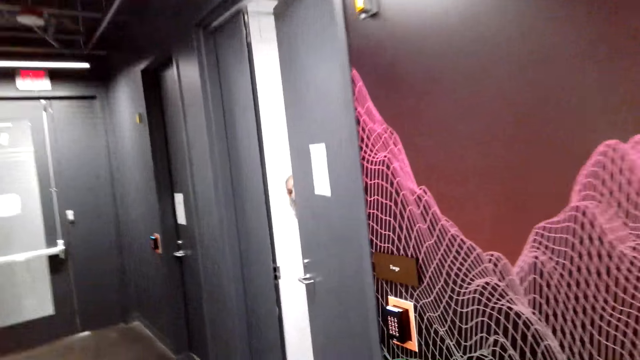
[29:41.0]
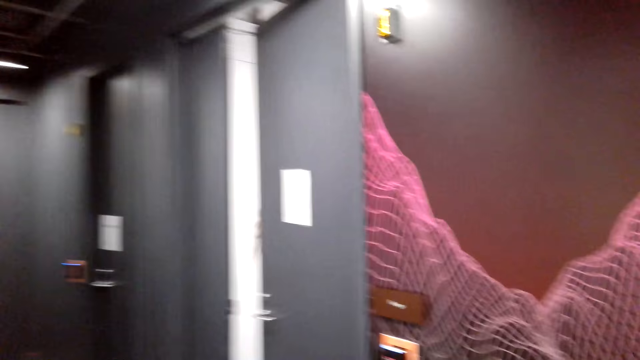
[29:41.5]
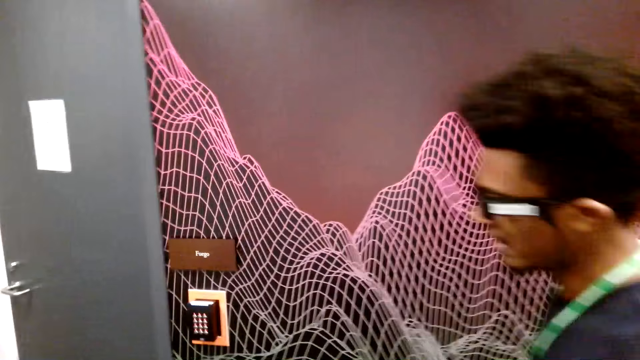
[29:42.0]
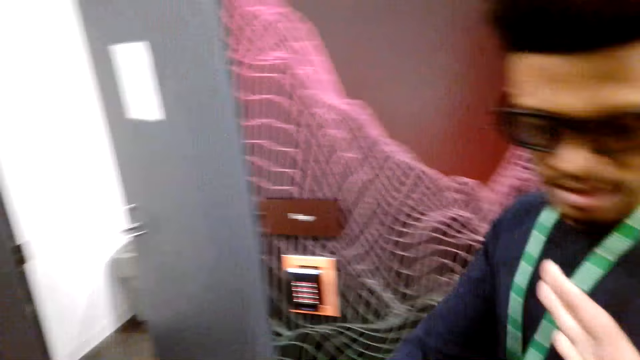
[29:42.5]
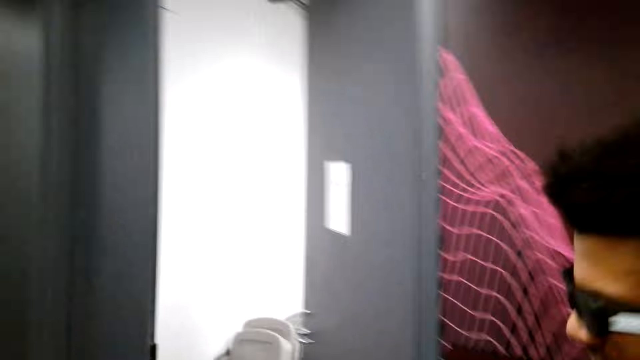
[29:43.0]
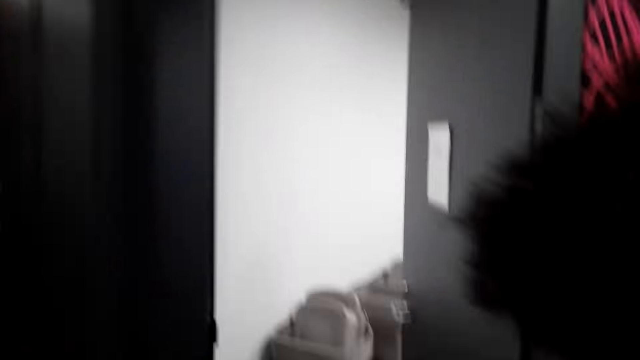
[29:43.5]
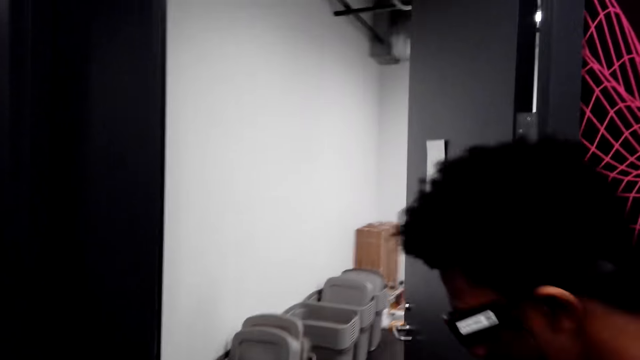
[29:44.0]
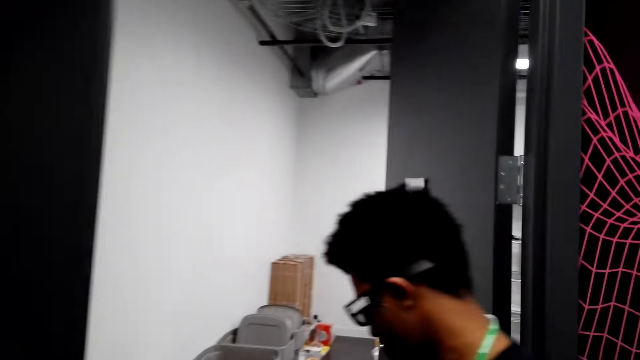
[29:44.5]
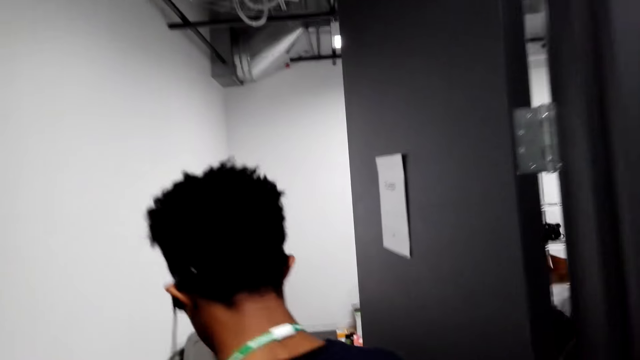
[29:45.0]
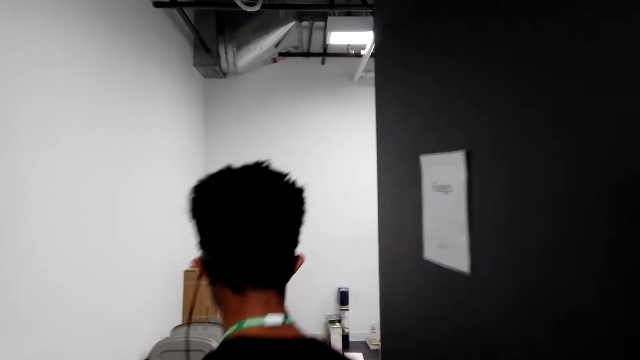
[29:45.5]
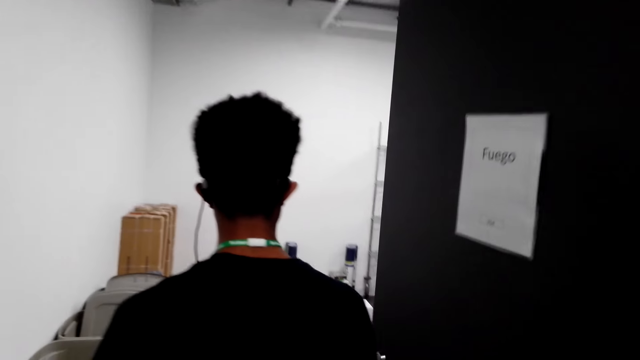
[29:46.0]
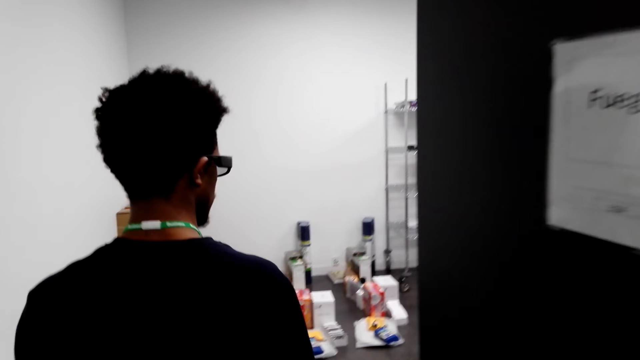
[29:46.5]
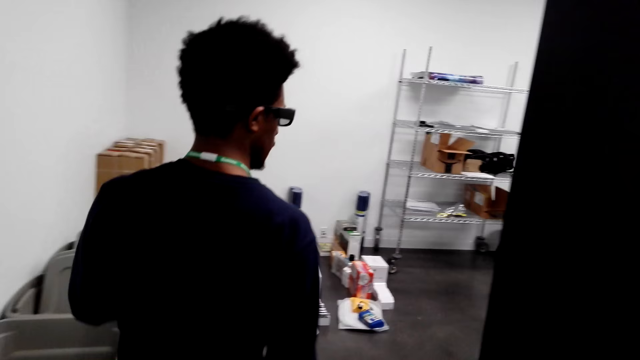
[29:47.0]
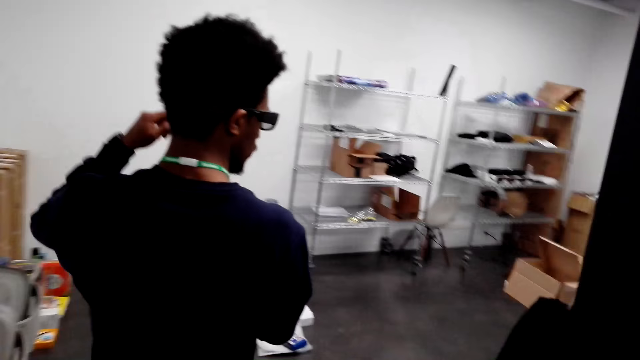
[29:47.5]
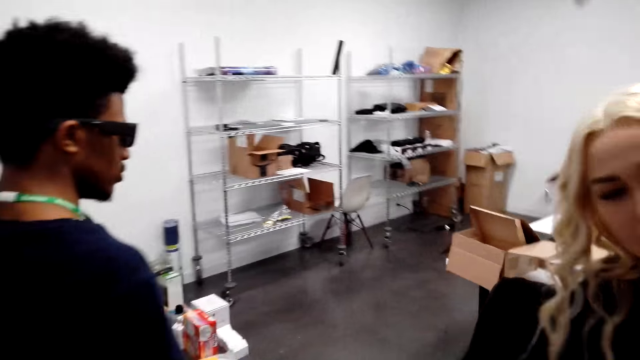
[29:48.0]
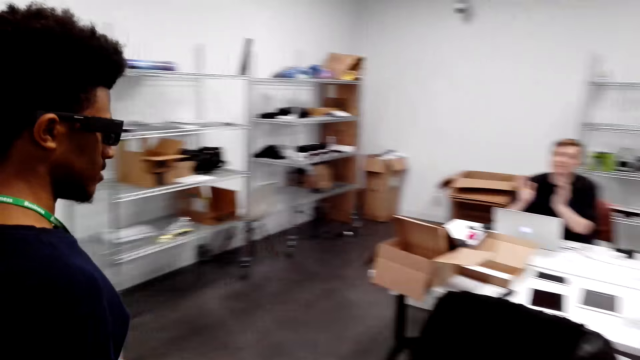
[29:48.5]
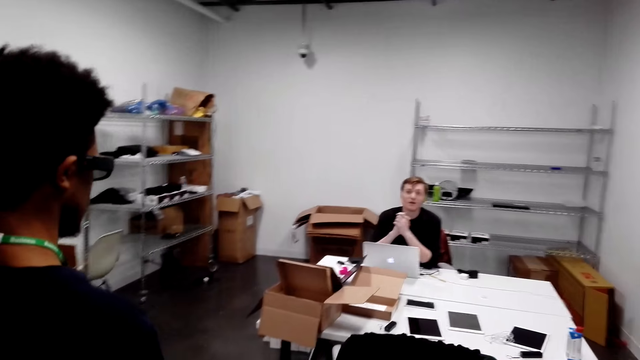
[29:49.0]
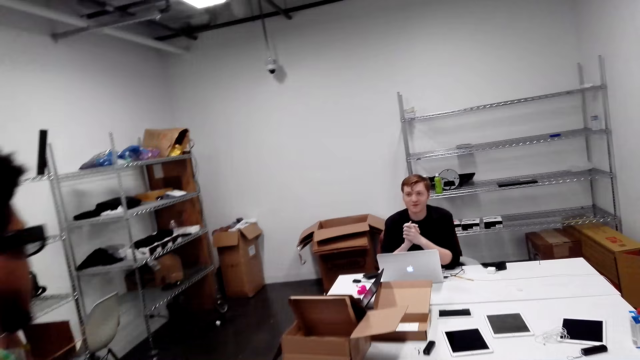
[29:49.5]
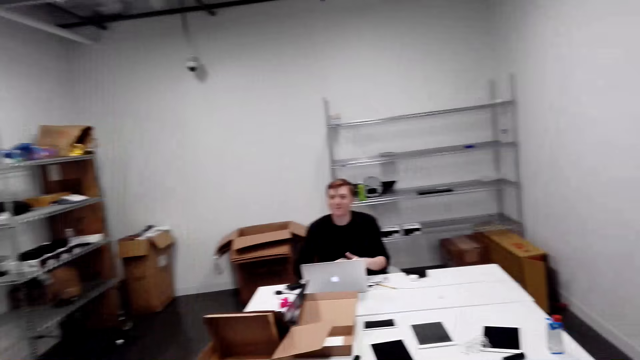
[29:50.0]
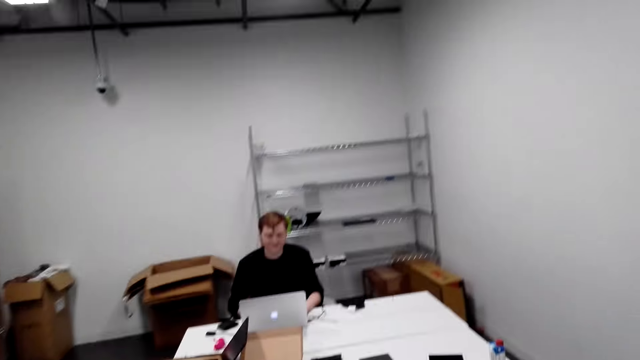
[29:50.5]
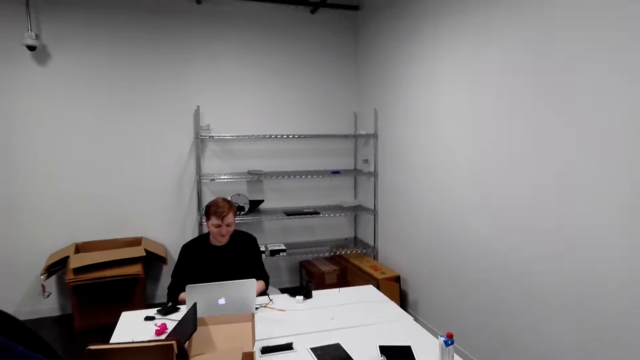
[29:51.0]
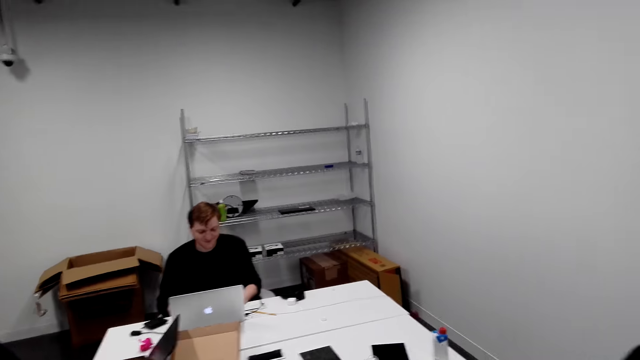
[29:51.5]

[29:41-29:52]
A man walks. Another man looks at the camera wearer. A person dialogues with another person.

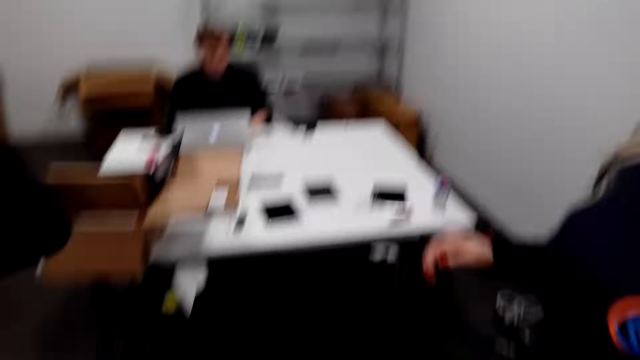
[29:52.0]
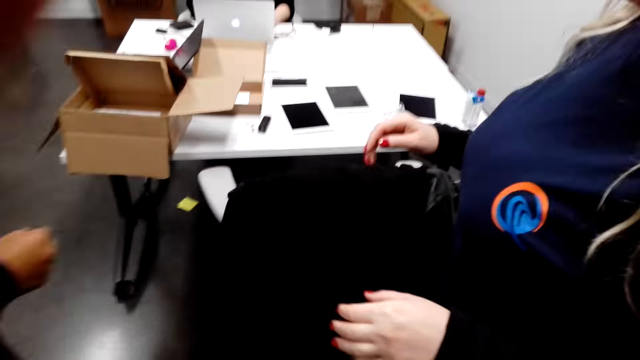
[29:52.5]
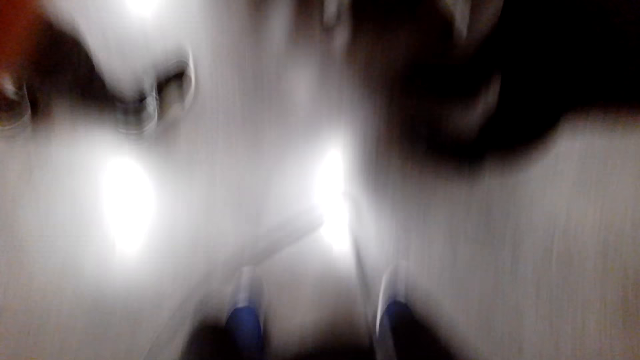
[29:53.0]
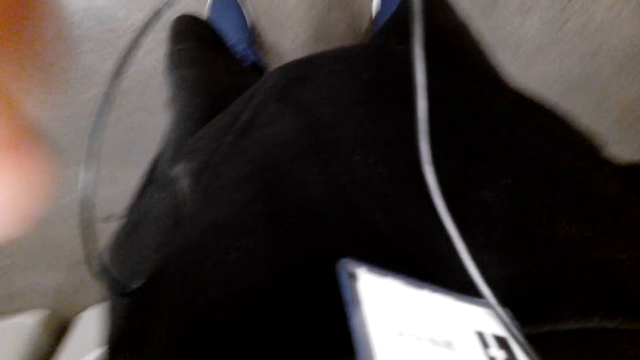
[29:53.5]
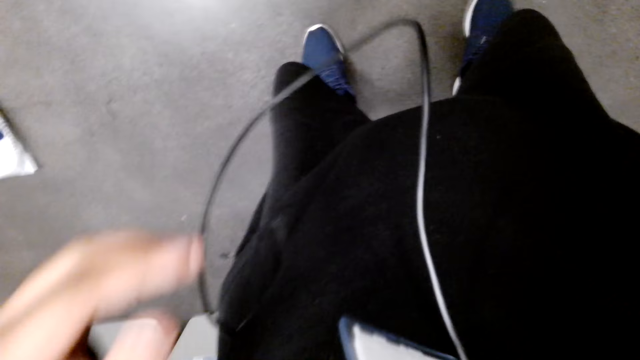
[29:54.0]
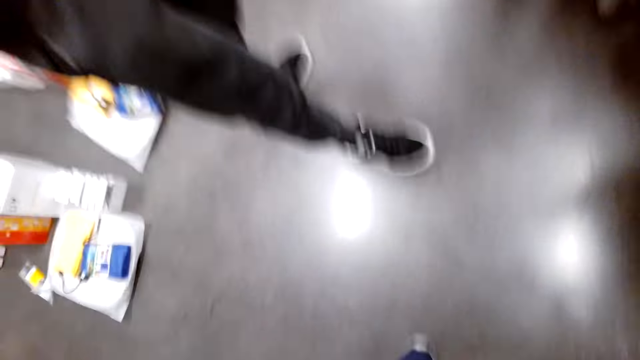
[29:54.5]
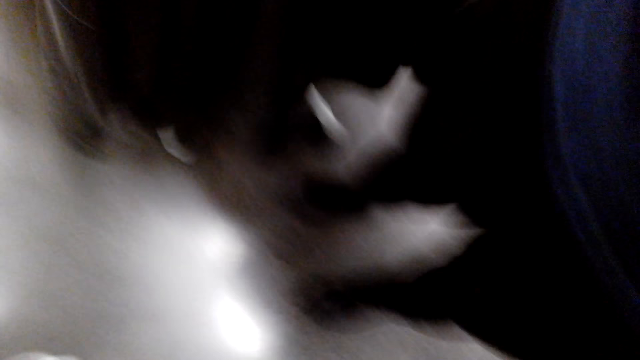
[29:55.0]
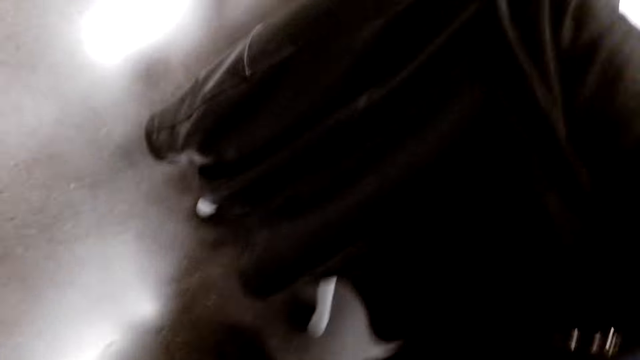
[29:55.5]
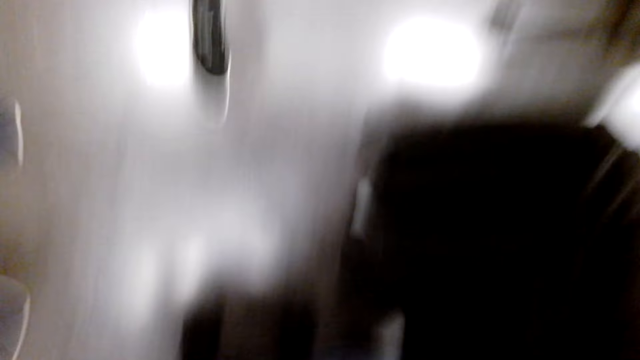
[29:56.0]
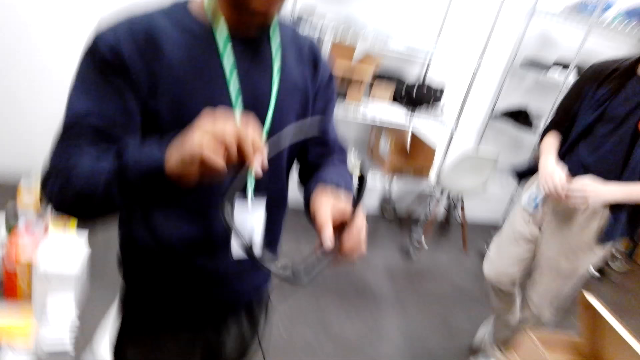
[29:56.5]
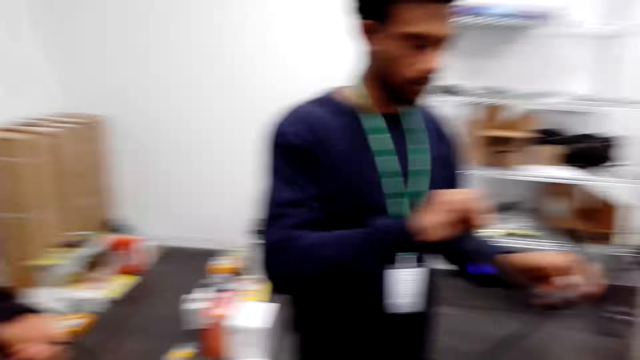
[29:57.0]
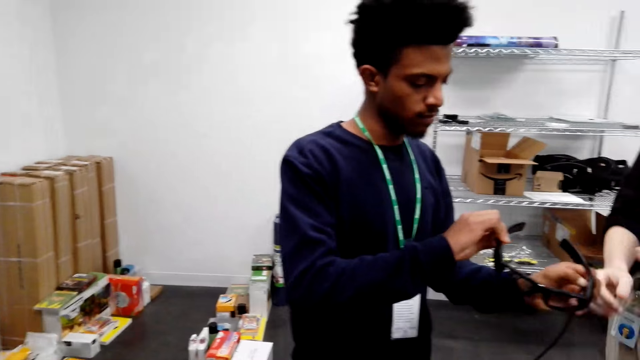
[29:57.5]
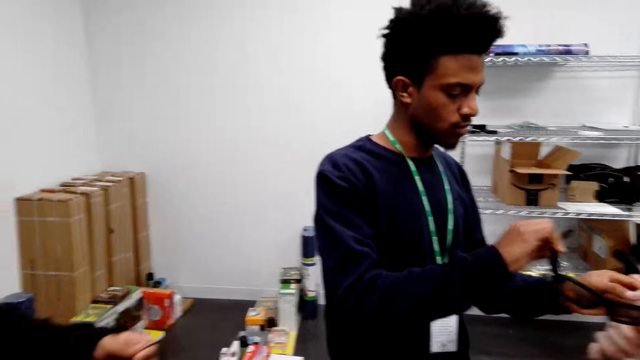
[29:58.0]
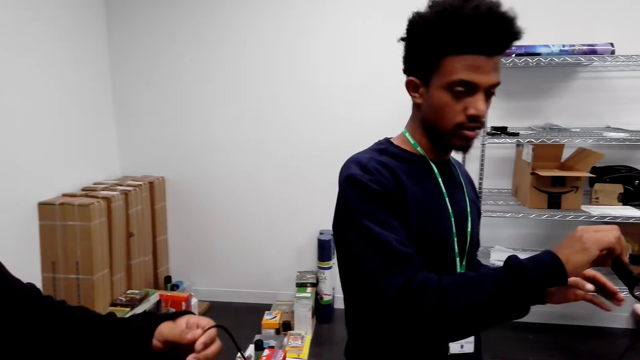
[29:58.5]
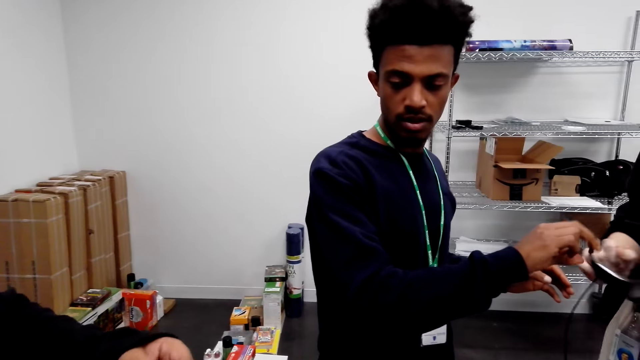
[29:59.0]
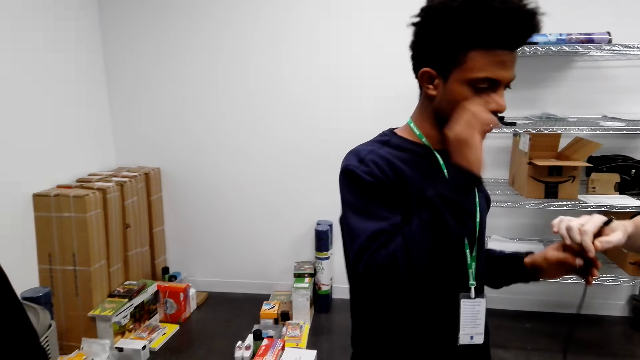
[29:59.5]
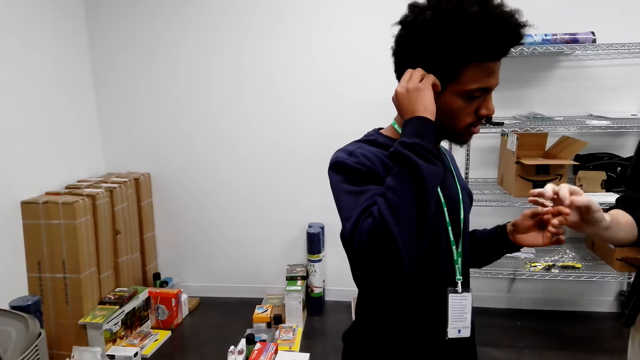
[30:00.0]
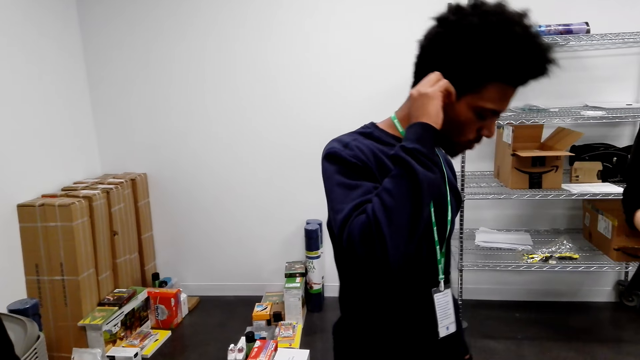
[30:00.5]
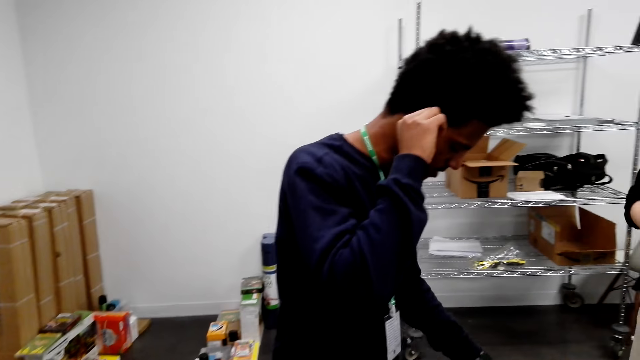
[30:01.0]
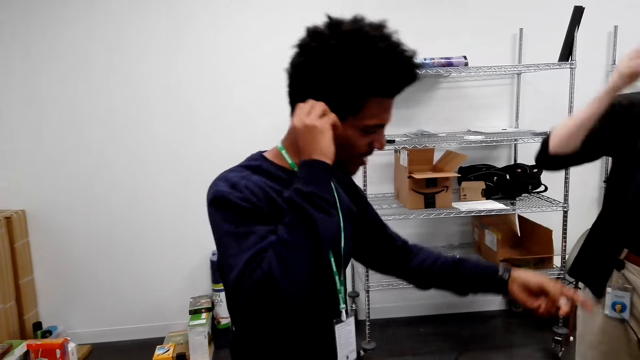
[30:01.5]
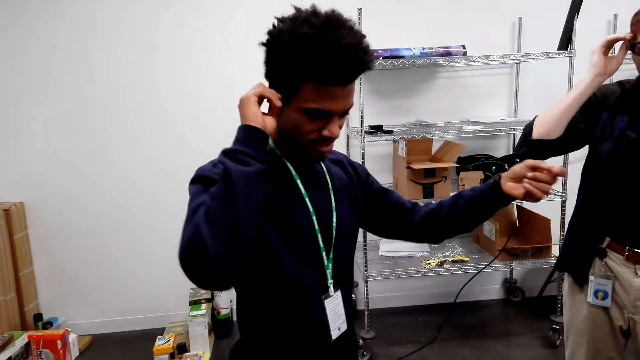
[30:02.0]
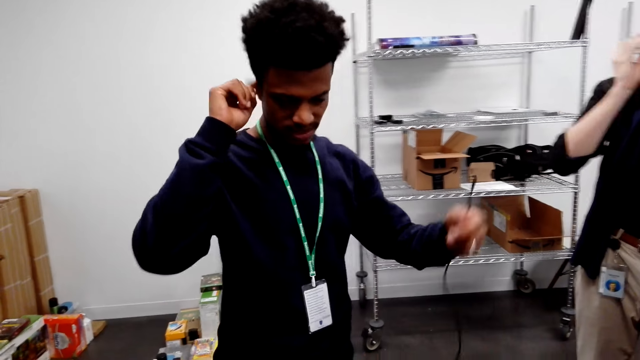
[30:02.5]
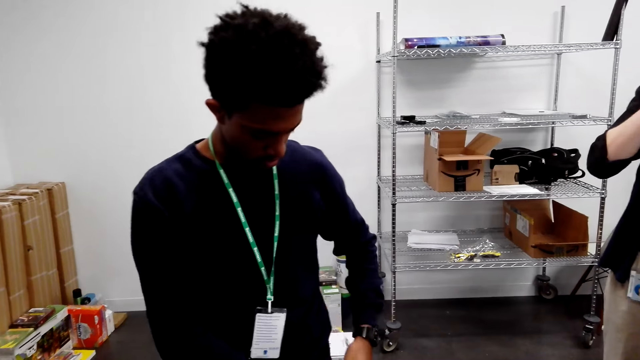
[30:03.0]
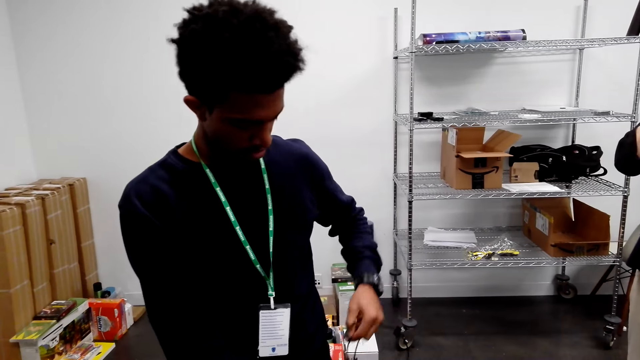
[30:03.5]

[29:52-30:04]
A woman moves. The camera wearer looks for the phone. They look down. A man lifts glasses. A person gives another person the glasses. The camera wearer talks to a third person. Another man gives the first man a cable. The second person wears the glasses. The first man lifts the cable.
